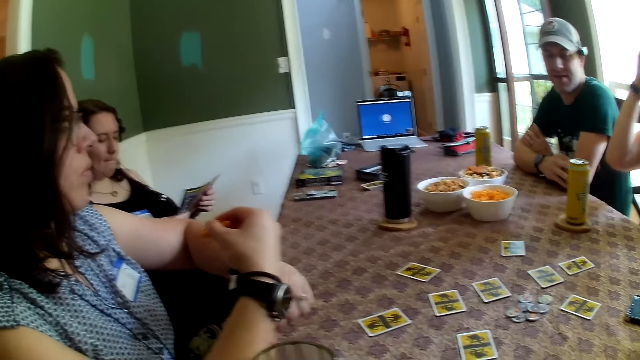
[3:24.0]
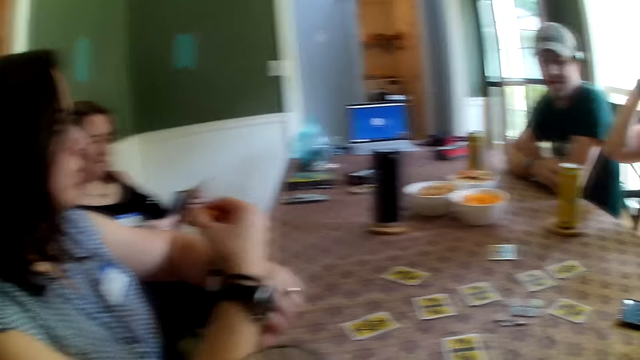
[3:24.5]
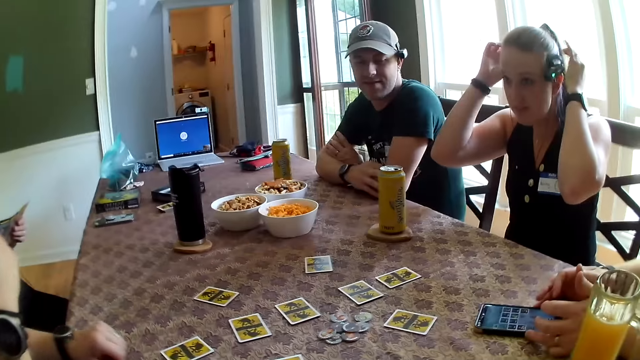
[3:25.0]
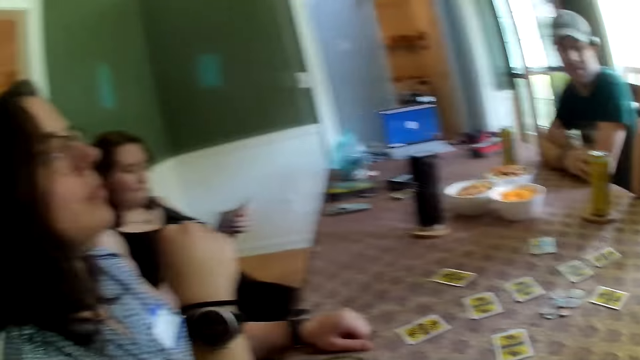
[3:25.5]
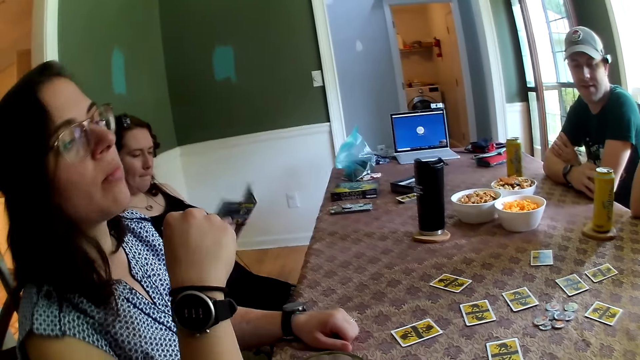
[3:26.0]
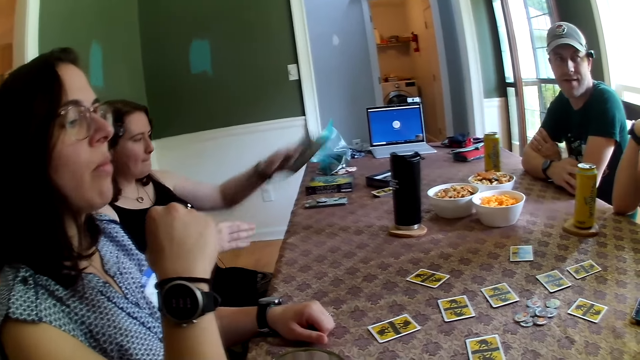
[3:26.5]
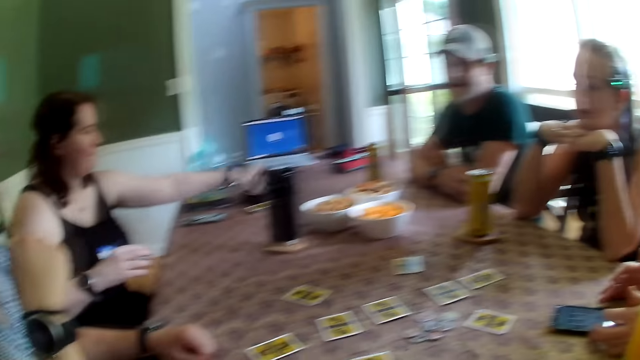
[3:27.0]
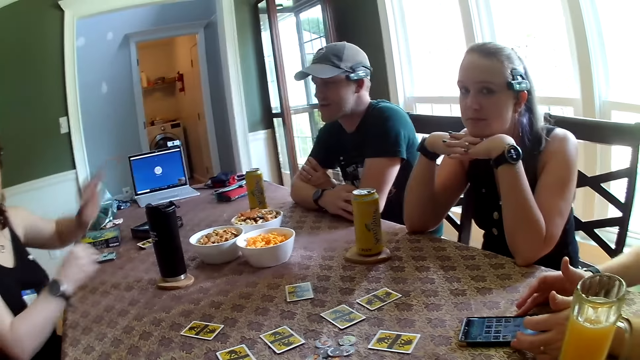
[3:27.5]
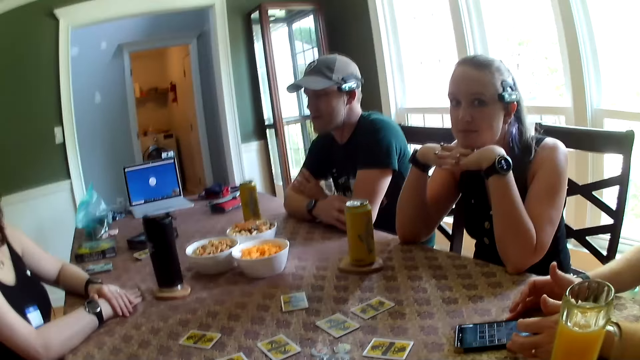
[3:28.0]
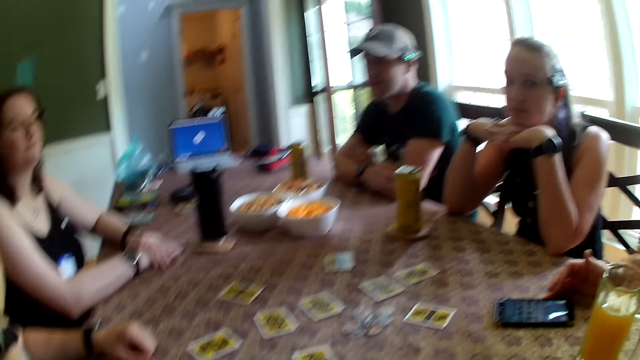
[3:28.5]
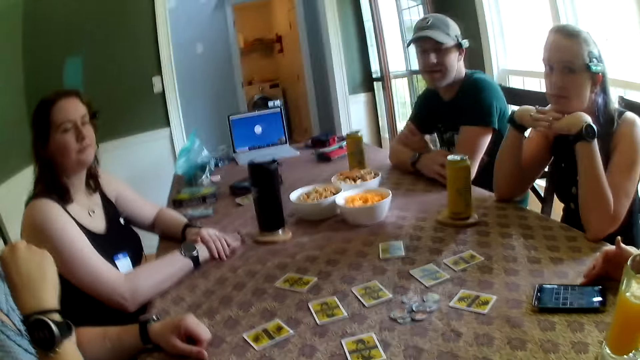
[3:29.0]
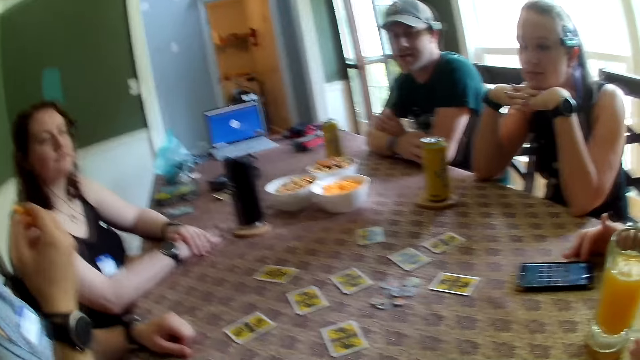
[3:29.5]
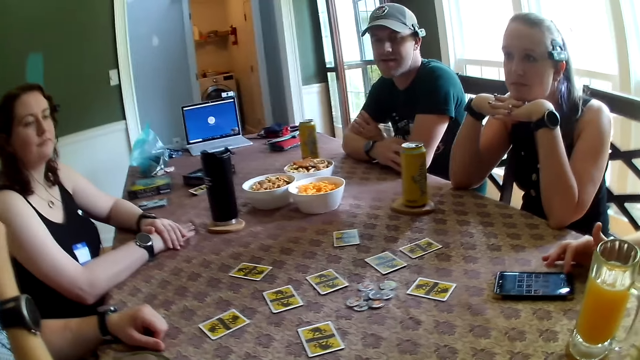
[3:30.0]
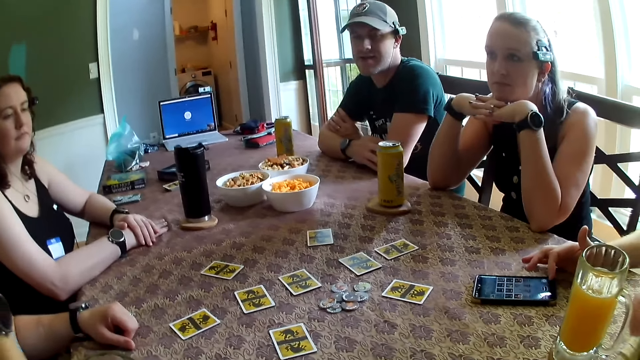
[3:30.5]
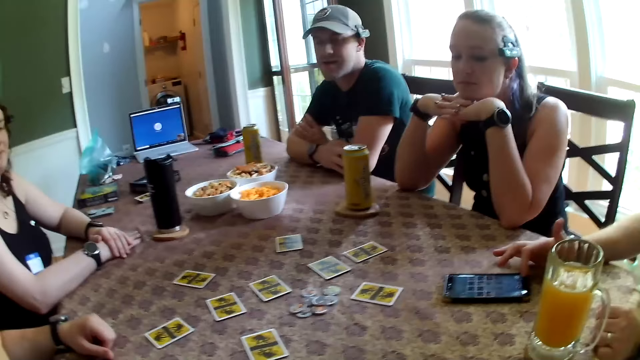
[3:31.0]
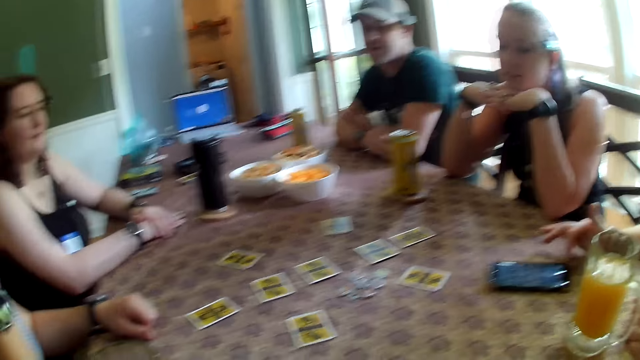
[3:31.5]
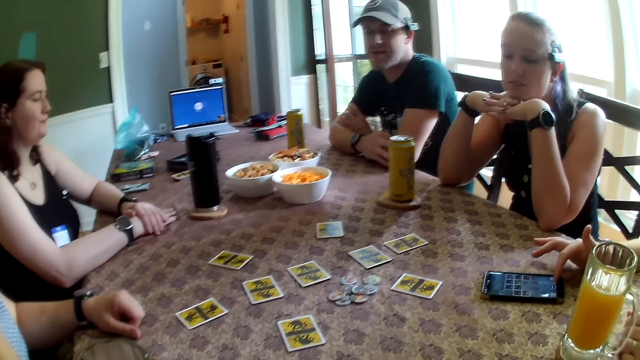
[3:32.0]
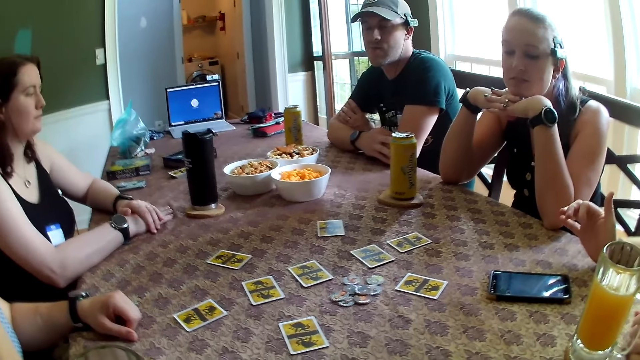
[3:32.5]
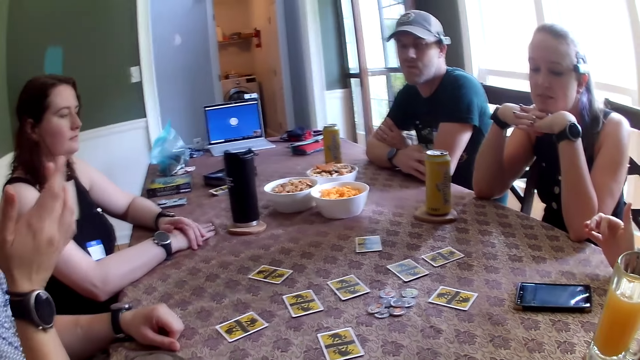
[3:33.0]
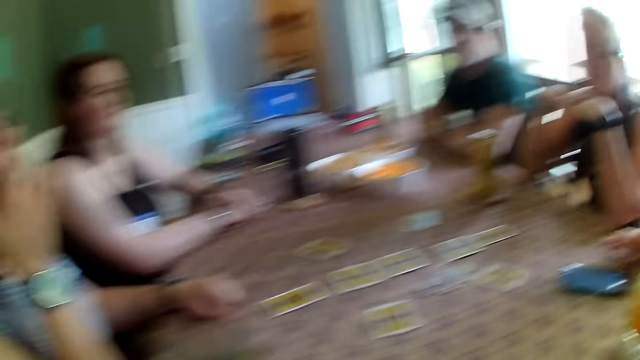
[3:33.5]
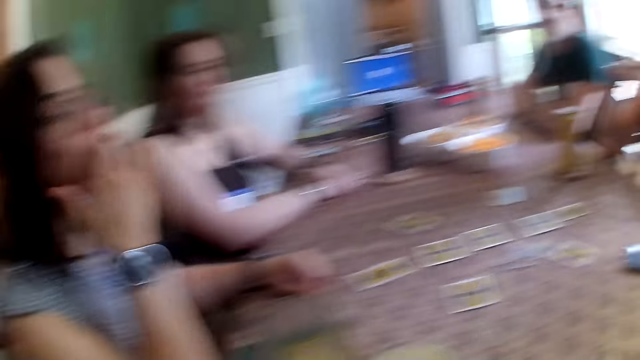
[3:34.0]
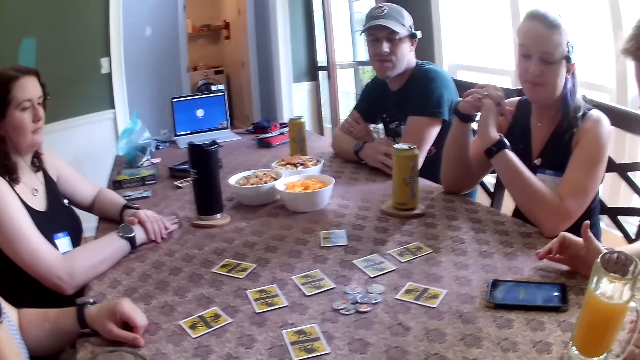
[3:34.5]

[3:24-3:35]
The camera wearer talks to persons. The woman drops the pamphlet on the table with her left hand. The camera wearer moves his body.

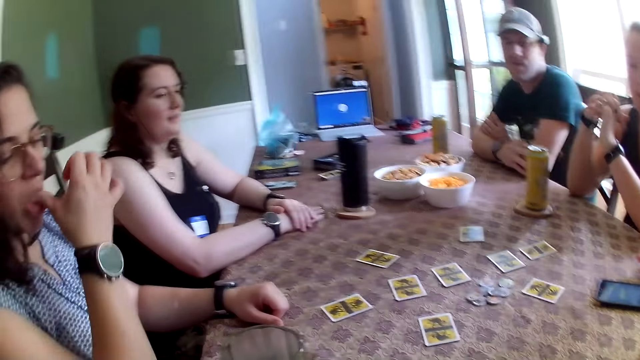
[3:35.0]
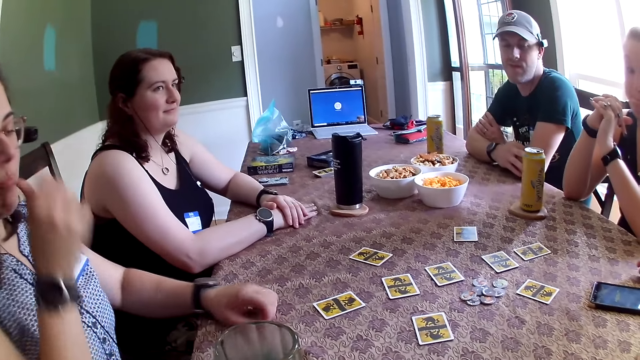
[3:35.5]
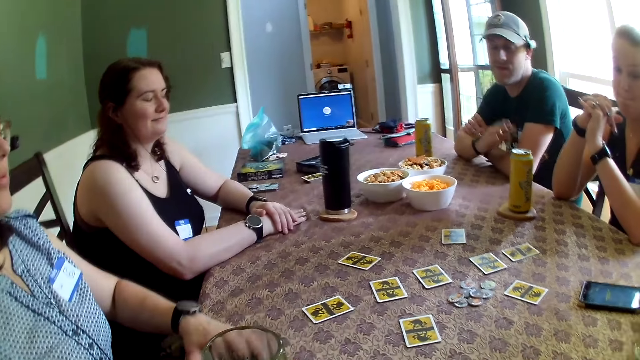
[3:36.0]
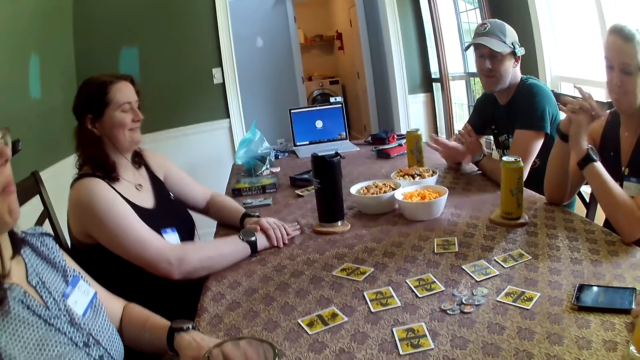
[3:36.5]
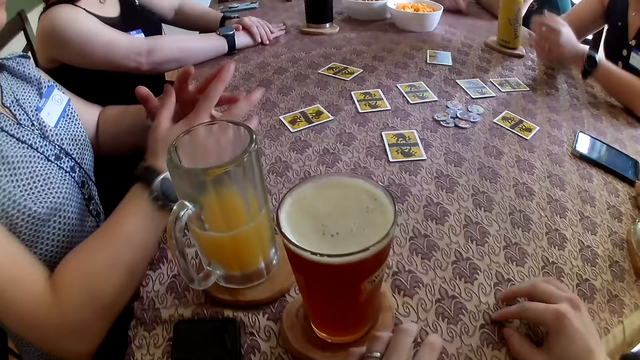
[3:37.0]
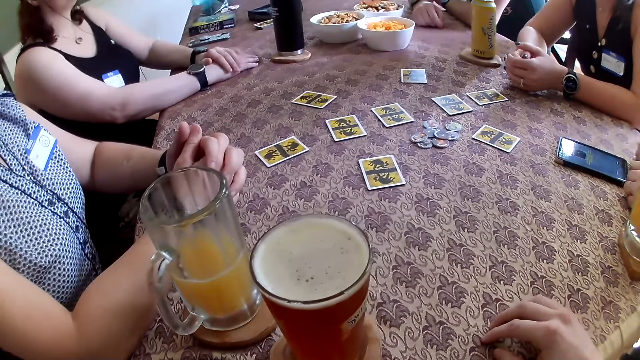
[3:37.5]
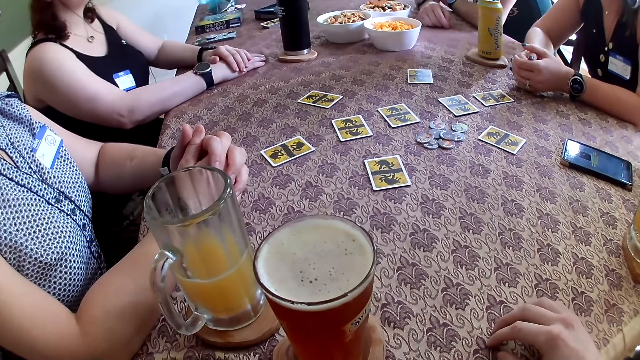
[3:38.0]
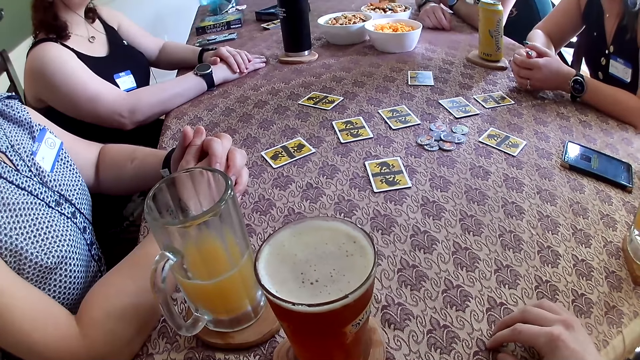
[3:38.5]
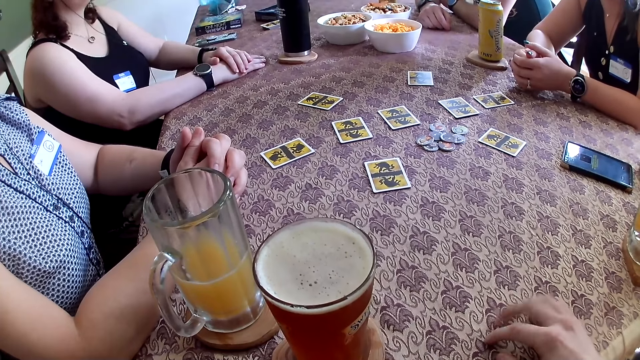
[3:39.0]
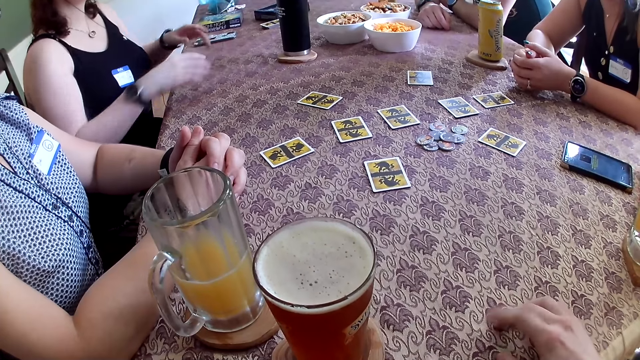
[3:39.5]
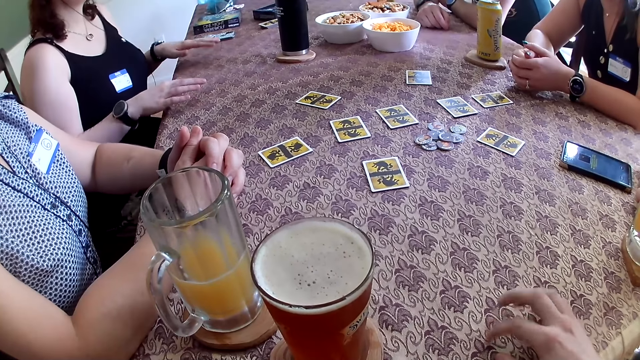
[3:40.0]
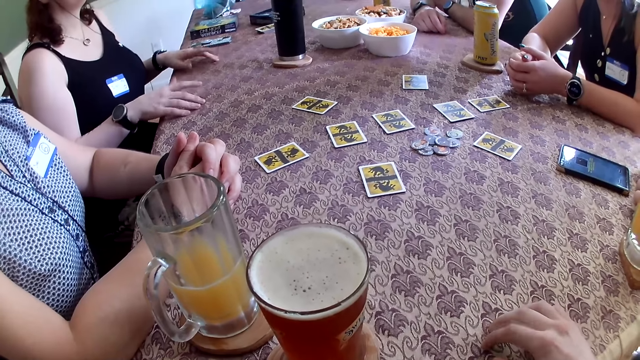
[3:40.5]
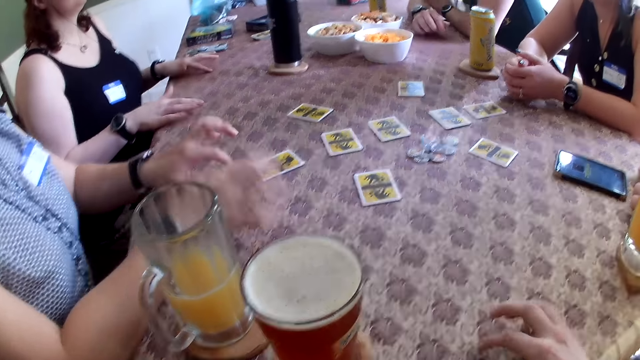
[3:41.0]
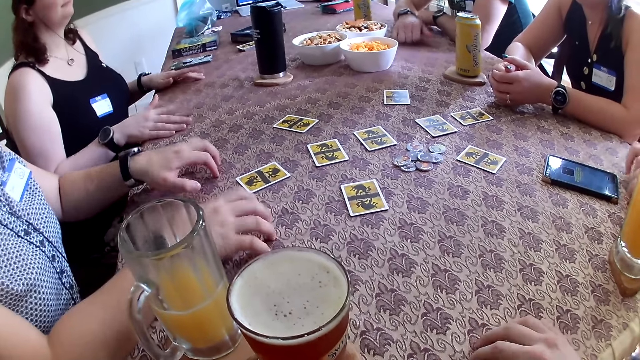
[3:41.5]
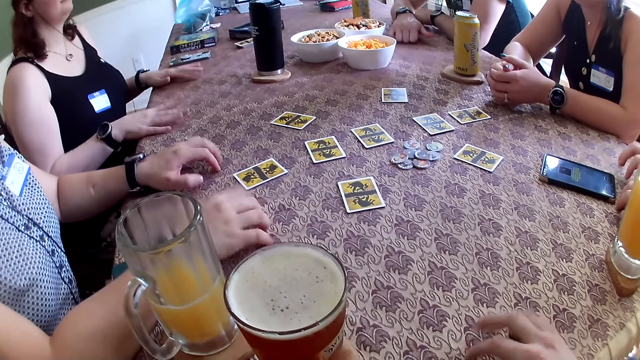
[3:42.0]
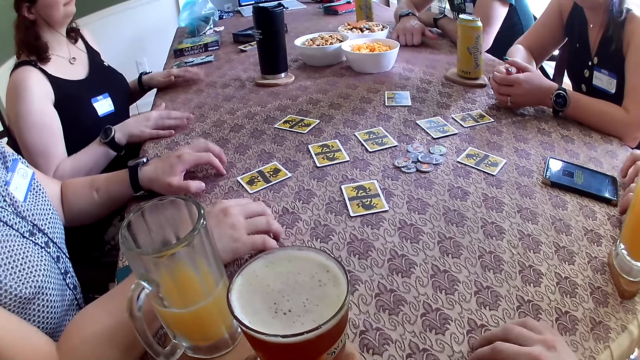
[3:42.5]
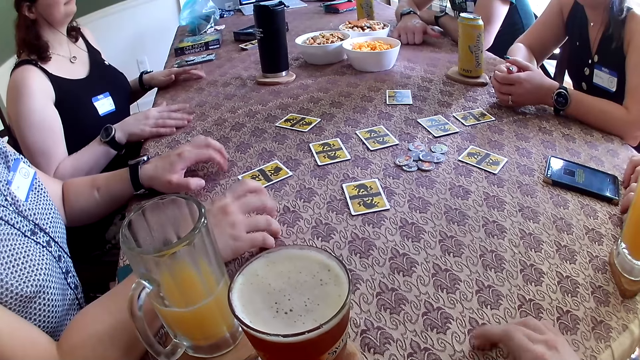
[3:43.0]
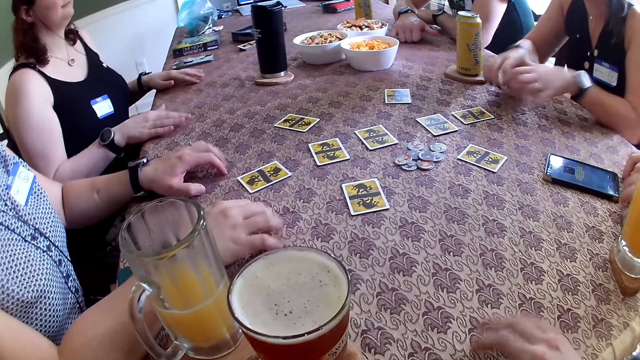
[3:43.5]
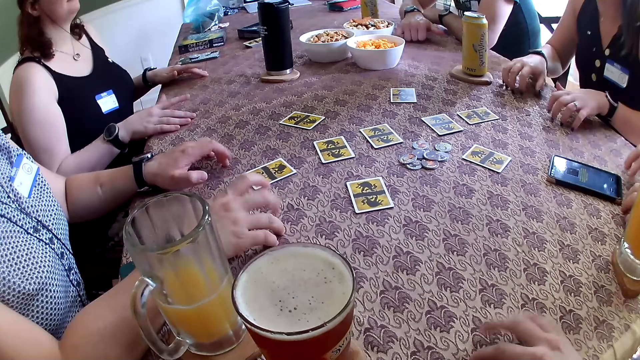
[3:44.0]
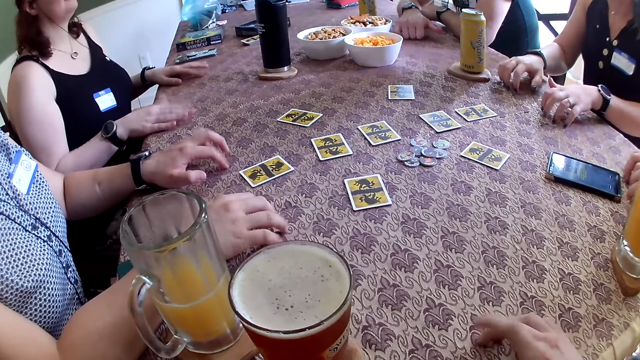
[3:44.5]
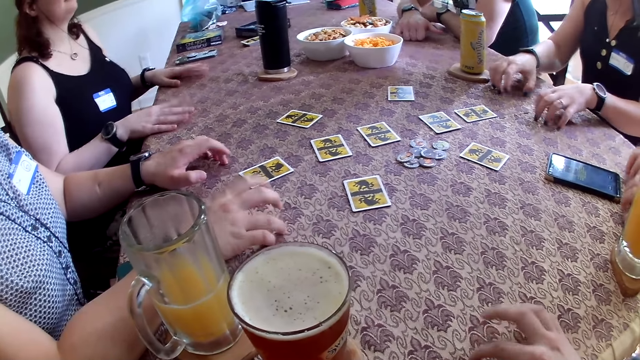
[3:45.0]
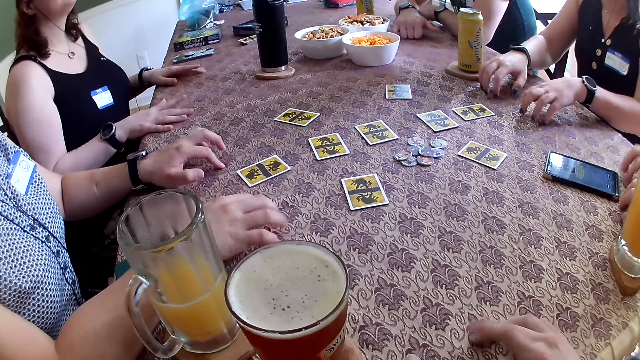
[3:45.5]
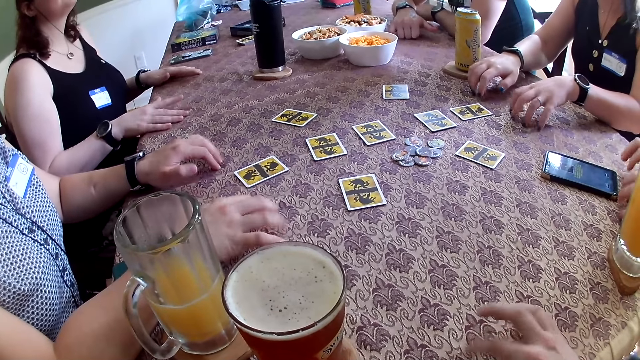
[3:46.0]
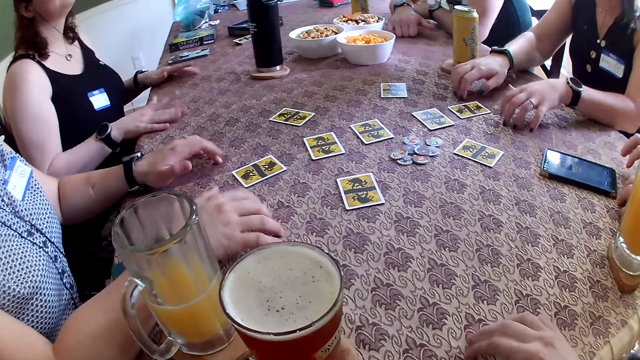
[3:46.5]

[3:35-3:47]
The camera wearer moves his fingers on the table. A woman bangs both hands on the table. Another woman bangs both hands on the table. The camera wearer plays the One Night Ultimate Werewolf Daybreak card game with persons and bangs his right hand on the table. A man bangs both hands on the table. A third woman bangs both hands on the table.
